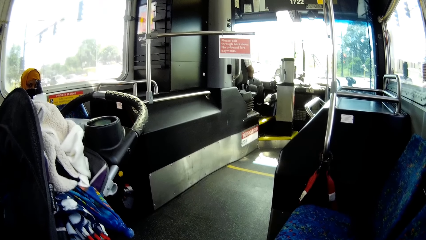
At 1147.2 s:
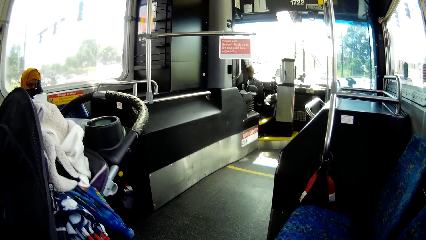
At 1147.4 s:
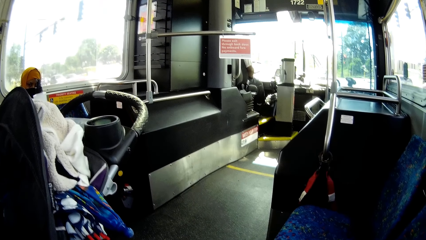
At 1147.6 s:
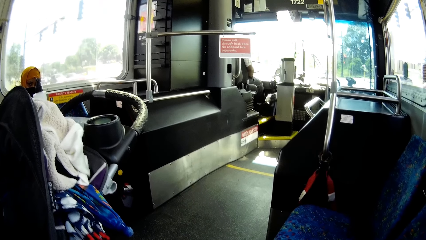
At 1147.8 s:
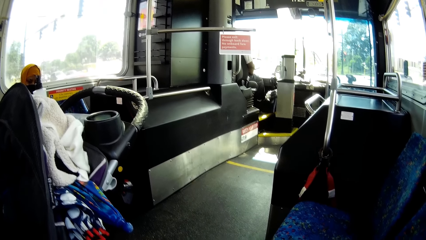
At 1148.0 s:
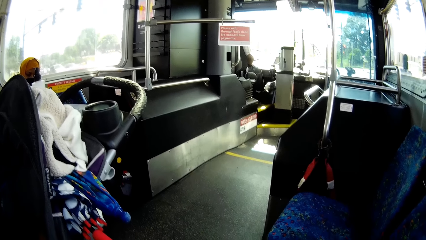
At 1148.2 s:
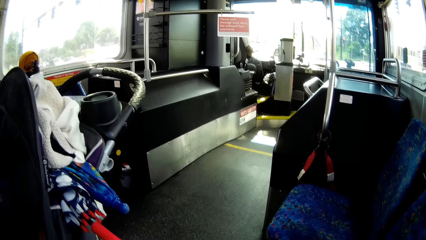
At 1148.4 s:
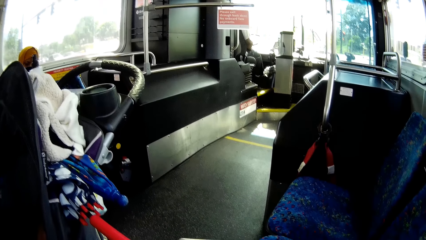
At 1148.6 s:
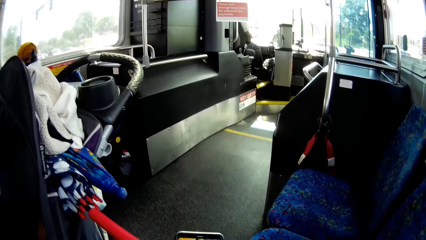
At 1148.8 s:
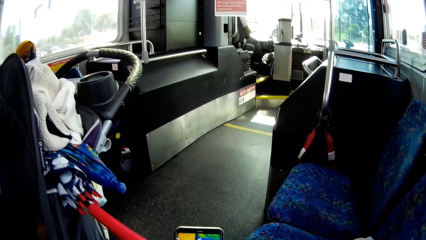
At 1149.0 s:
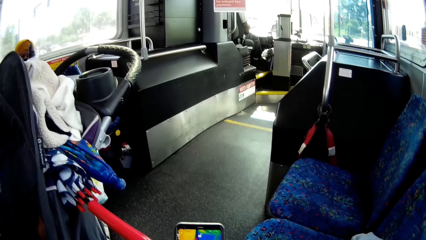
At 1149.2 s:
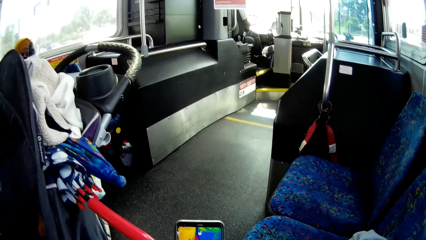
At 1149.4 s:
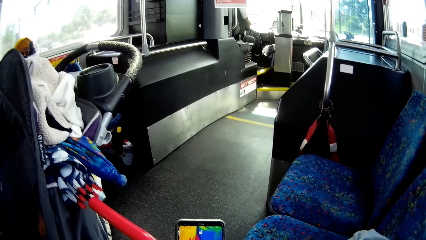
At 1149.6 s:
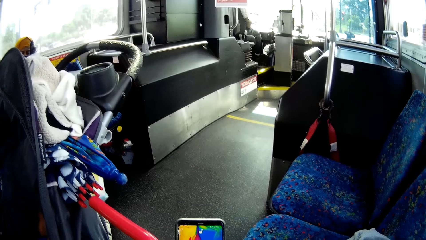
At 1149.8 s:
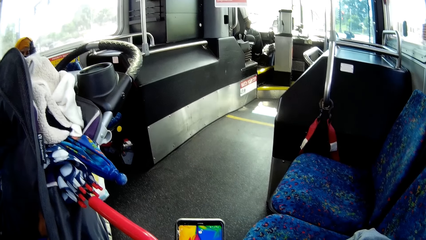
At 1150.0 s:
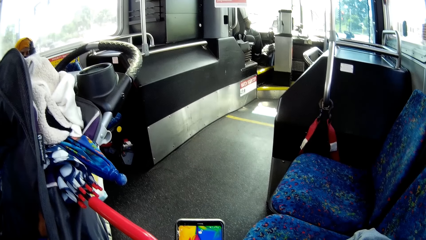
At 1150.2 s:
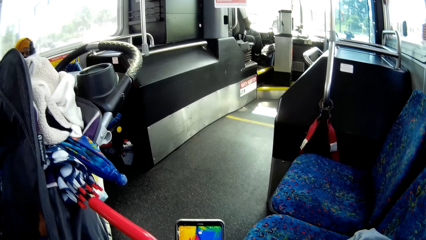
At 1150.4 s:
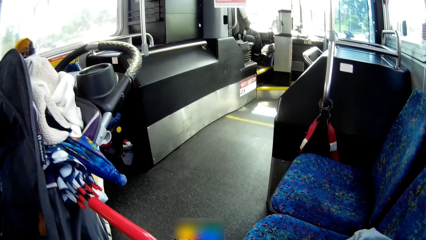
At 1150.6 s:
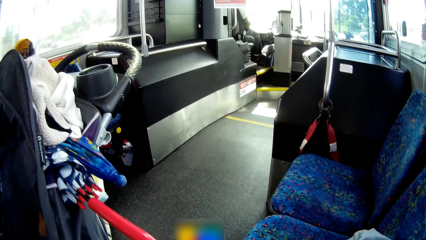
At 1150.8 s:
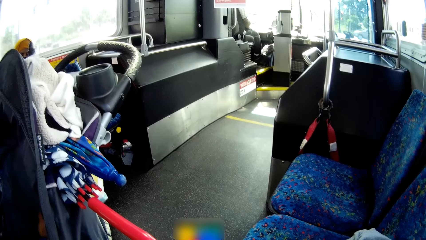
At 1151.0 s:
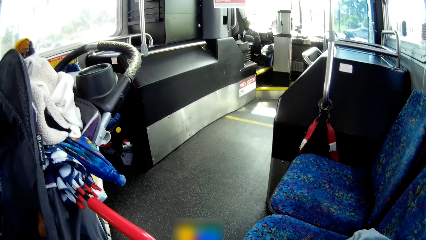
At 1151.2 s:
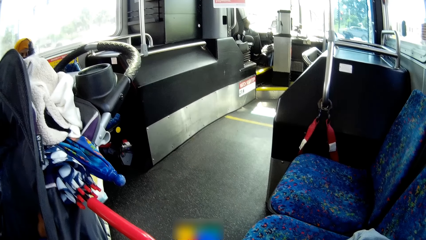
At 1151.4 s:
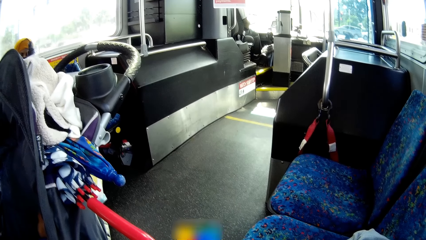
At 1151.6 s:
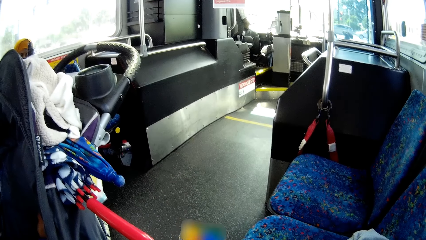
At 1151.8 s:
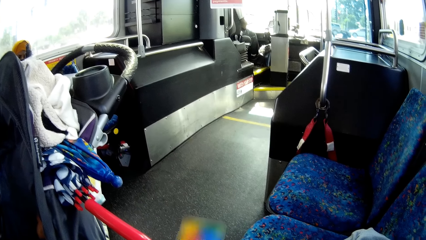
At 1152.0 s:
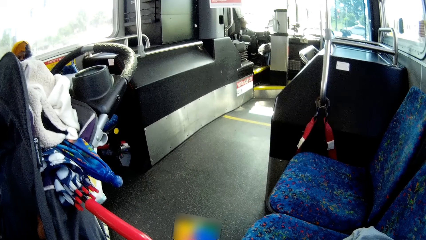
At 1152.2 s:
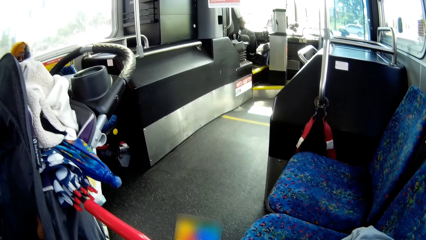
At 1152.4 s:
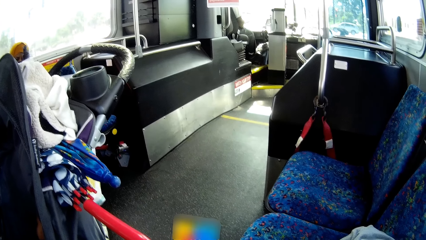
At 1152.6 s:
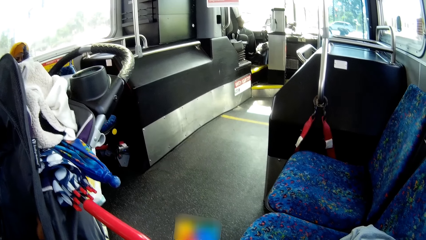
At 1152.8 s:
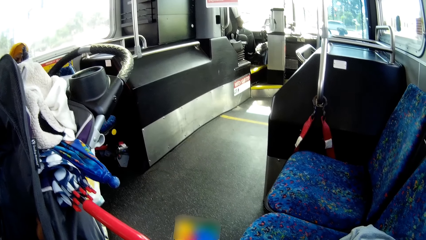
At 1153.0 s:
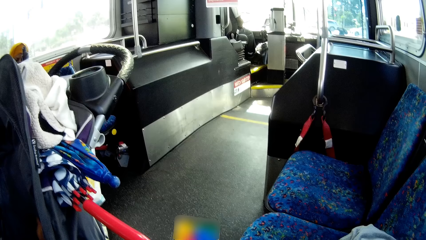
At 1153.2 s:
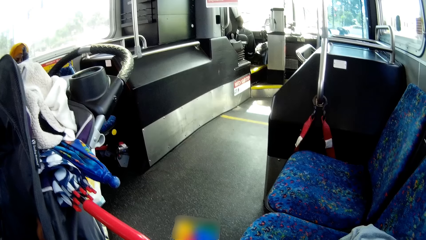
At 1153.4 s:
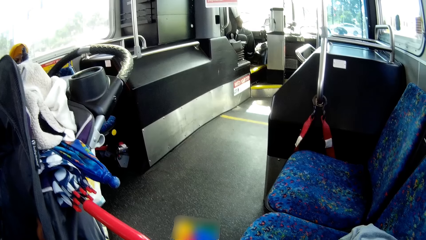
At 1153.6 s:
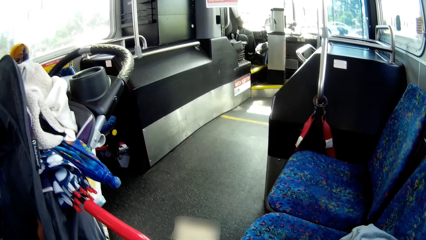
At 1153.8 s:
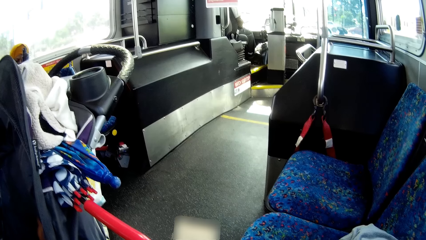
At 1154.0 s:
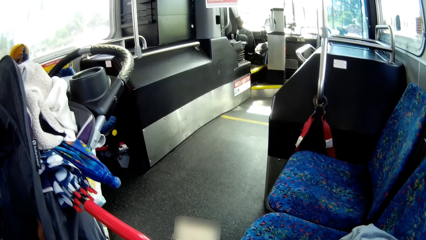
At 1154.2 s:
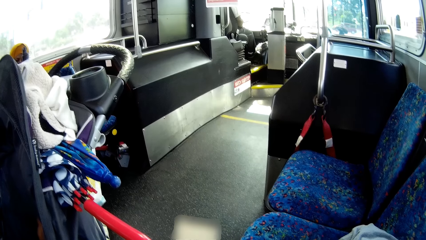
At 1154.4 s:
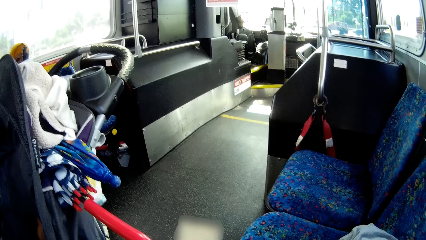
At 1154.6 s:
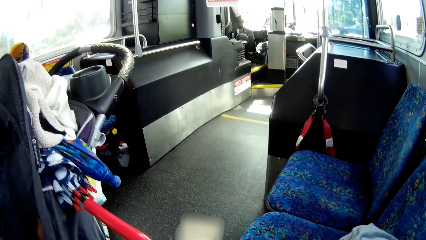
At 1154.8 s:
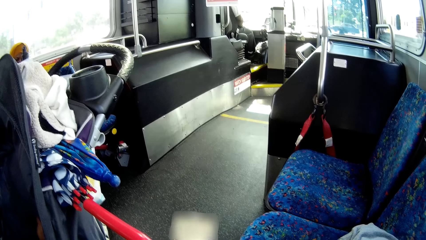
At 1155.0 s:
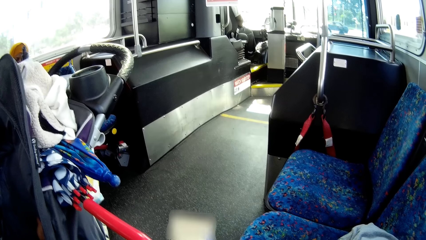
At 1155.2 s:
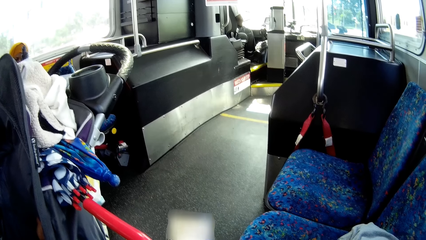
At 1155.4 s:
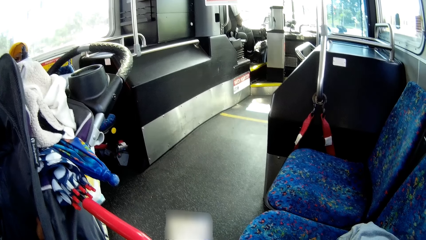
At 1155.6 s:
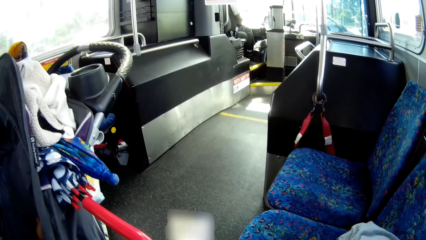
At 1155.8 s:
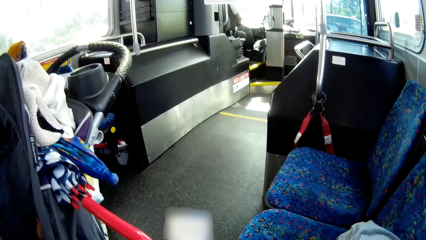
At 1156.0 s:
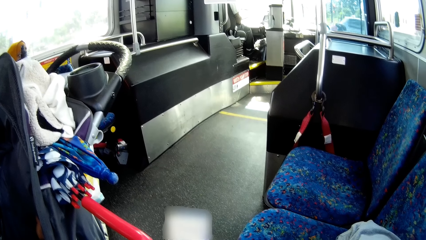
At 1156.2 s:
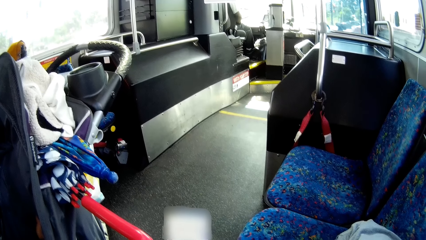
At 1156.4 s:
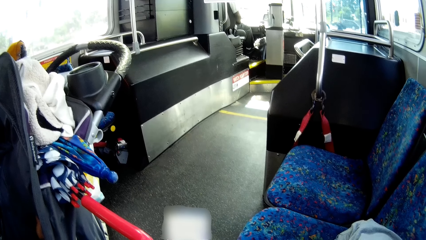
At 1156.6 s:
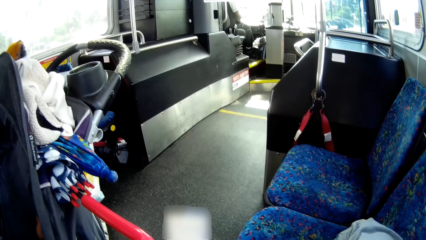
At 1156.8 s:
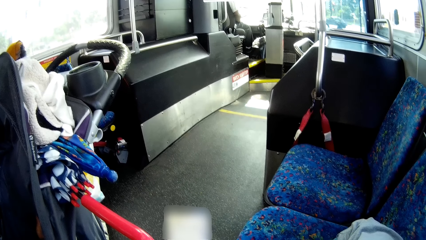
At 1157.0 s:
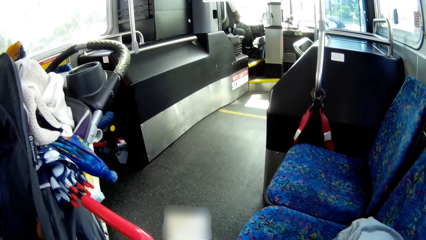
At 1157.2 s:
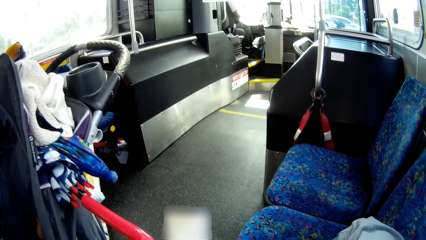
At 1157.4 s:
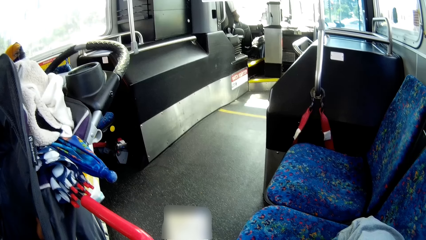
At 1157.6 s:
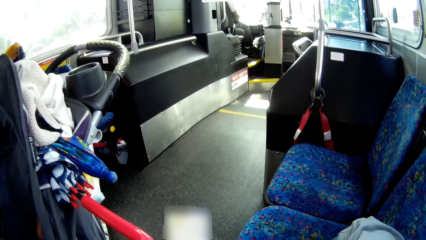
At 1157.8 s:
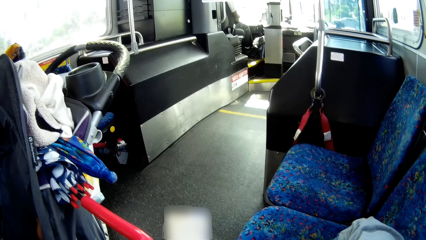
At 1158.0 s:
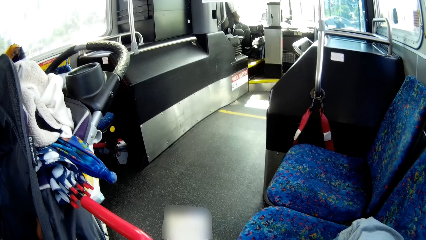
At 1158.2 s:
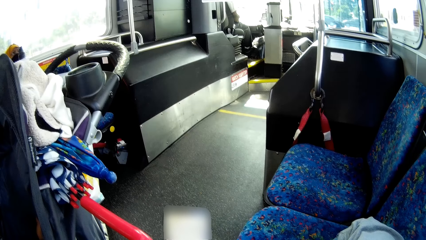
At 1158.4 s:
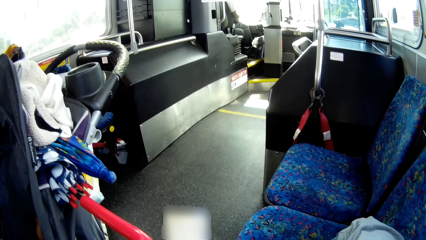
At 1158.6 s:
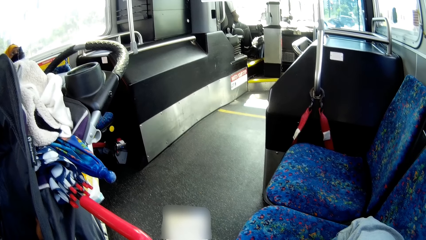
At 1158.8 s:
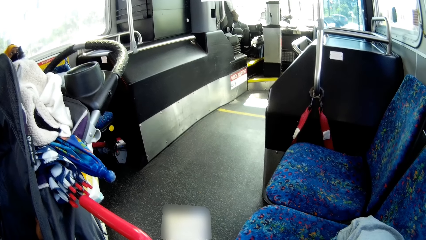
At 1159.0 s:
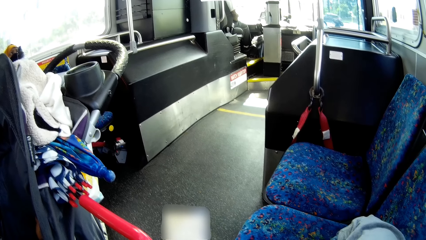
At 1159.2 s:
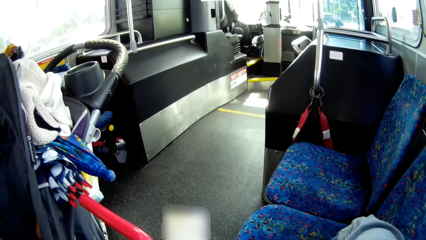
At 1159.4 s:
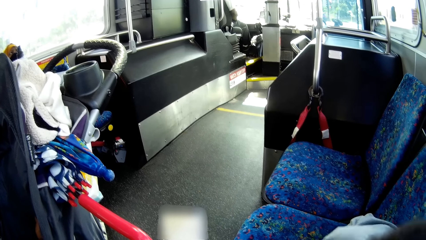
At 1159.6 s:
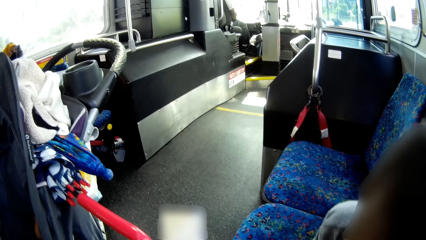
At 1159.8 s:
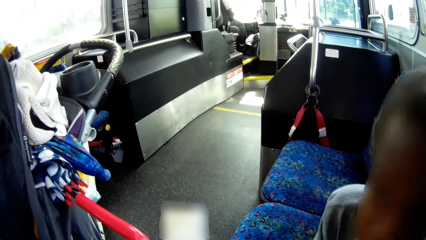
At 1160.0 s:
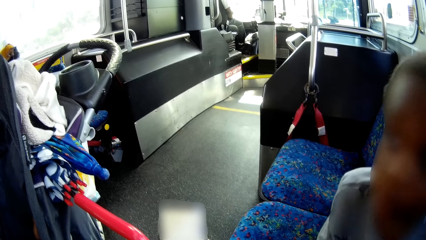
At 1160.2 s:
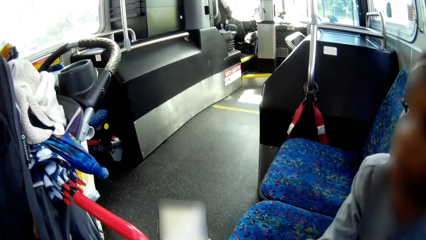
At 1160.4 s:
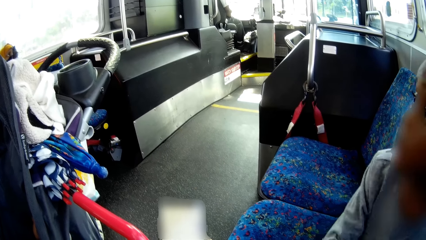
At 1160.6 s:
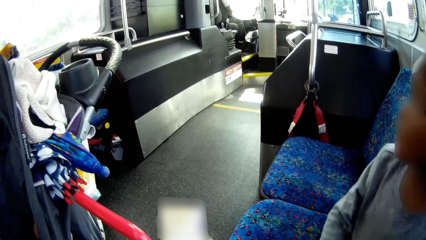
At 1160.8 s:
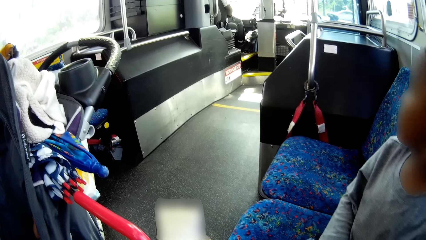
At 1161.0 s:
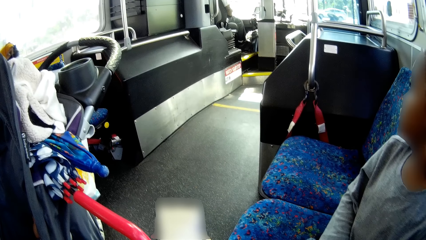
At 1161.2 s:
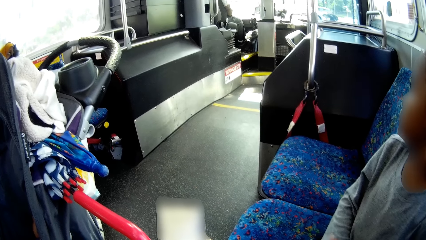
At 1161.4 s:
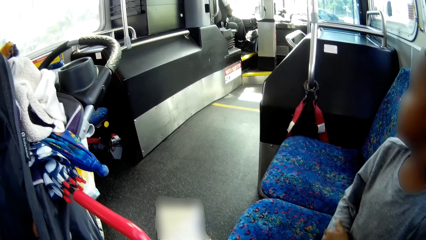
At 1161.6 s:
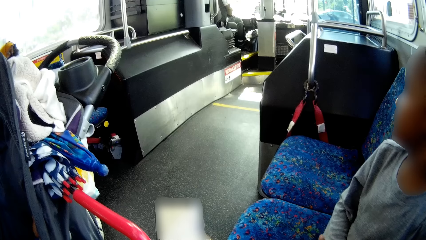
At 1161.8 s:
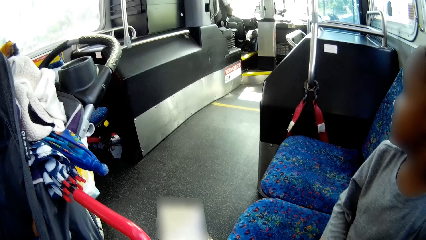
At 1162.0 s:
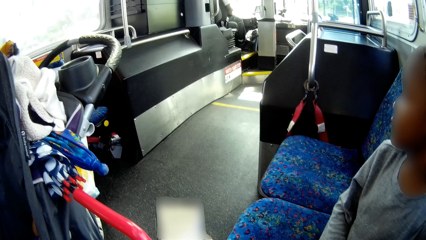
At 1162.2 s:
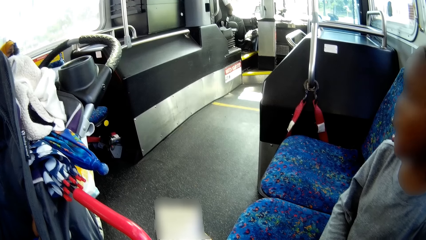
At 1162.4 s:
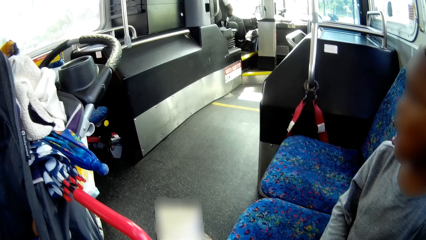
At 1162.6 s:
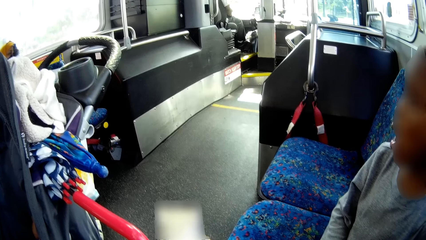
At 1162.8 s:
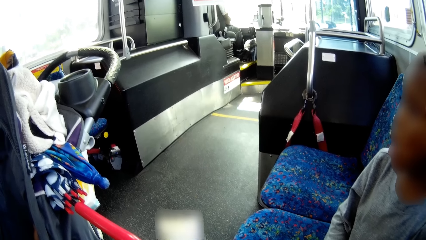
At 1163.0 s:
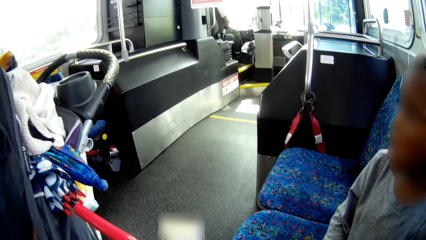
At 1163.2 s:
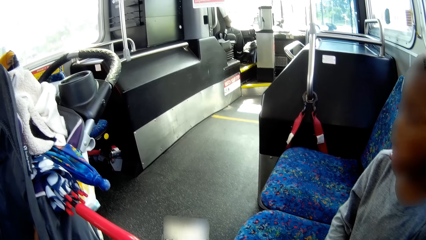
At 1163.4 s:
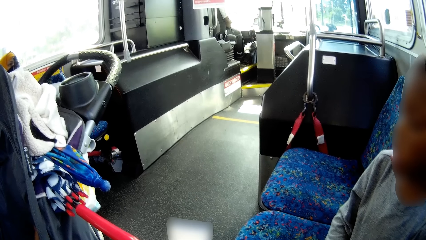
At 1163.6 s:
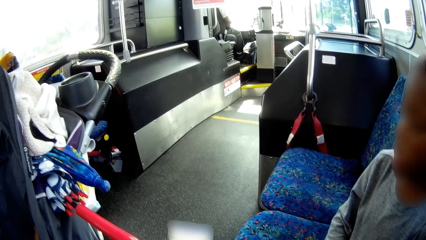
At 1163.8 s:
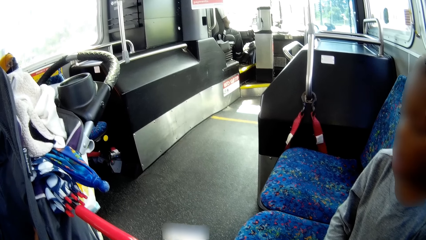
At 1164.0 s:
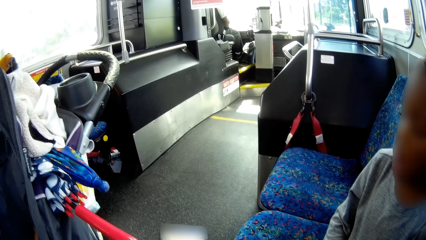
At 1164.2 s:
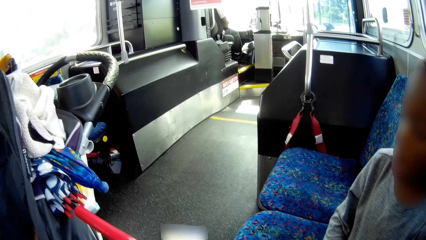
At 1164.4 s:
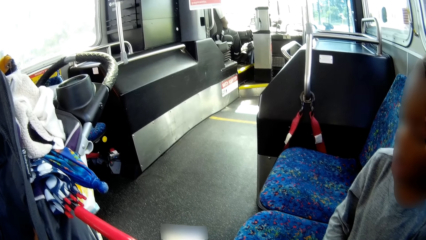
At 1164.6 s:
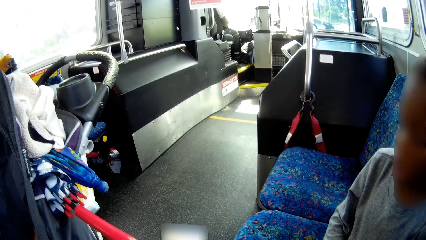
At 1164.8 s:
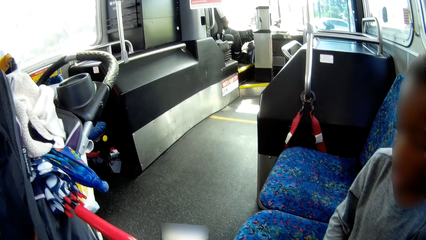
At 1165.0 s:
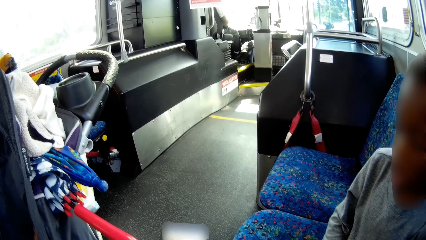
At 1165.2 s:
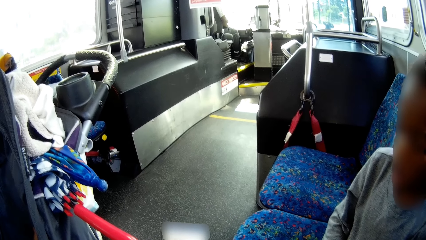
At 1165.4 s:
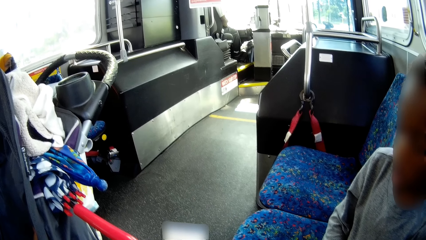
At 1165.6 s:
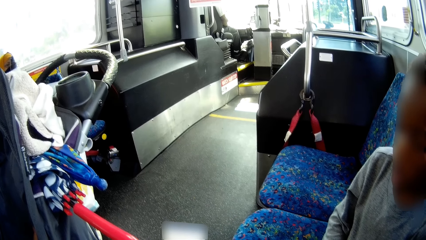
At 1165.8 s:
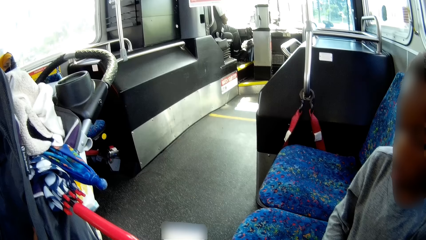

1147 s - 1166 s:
The camera wearer holds a cellphone in her right hand. She uses the phone. She operates the cellphone in her right hand. A child sits beside the camera wearer.
